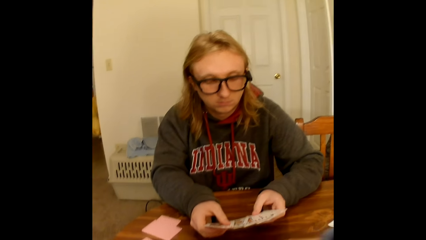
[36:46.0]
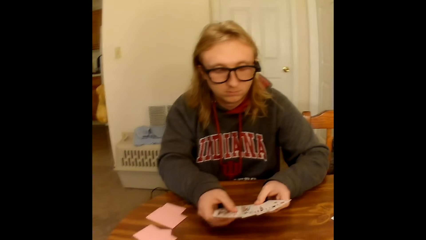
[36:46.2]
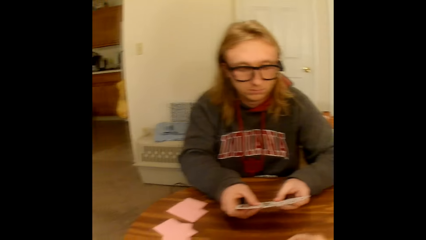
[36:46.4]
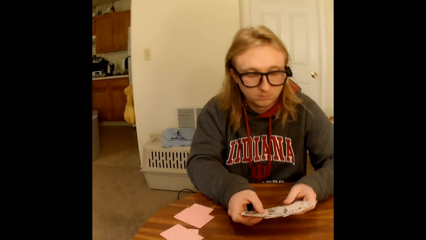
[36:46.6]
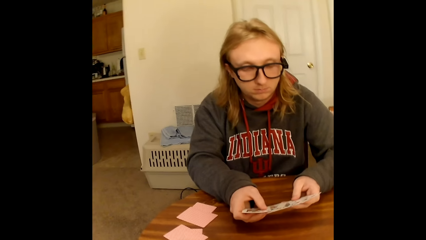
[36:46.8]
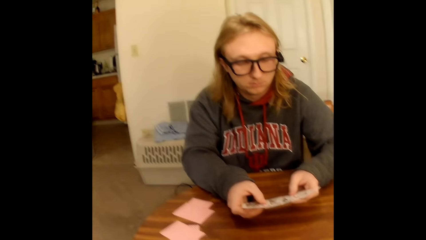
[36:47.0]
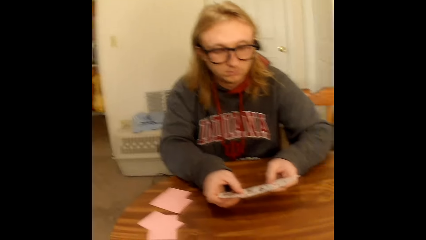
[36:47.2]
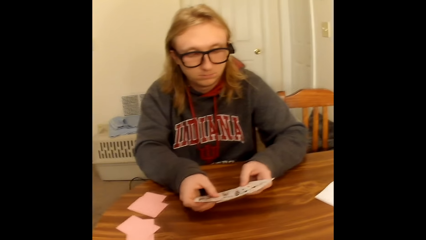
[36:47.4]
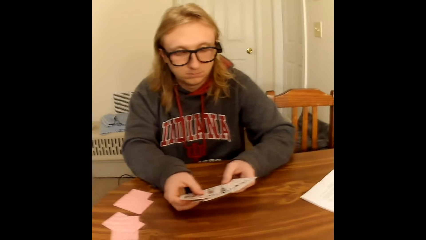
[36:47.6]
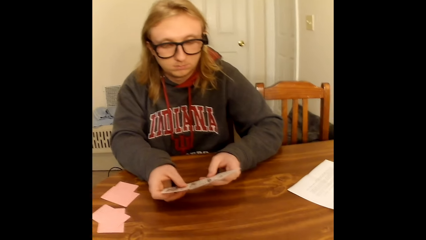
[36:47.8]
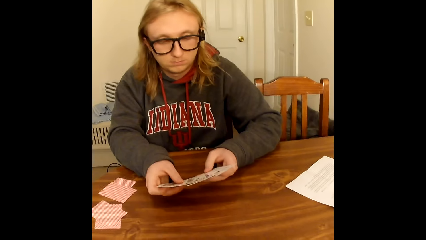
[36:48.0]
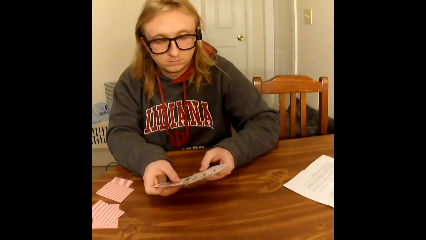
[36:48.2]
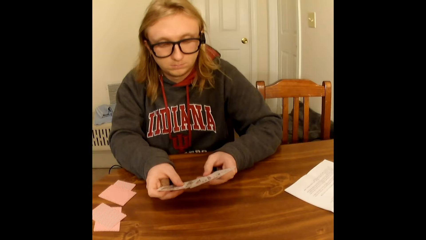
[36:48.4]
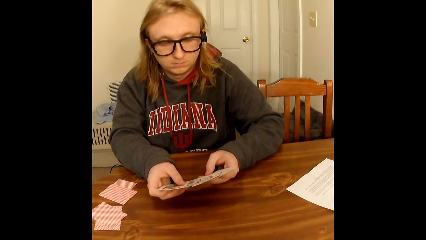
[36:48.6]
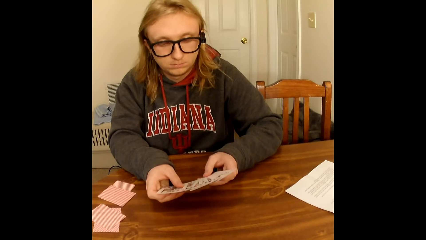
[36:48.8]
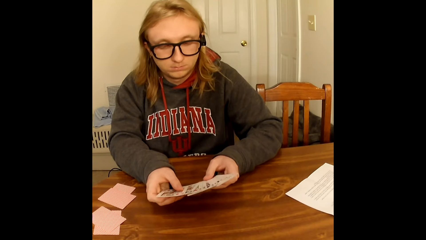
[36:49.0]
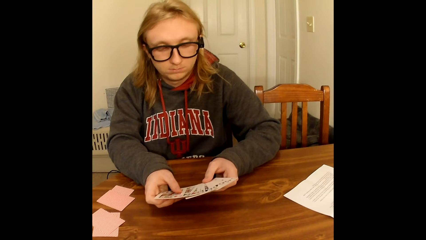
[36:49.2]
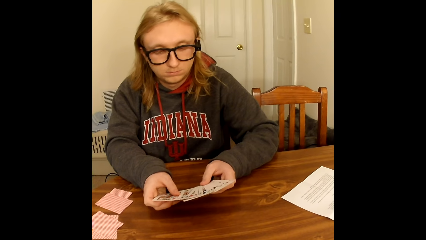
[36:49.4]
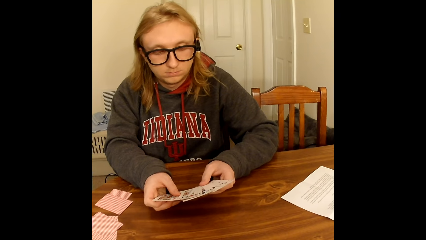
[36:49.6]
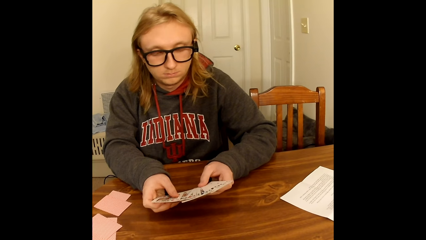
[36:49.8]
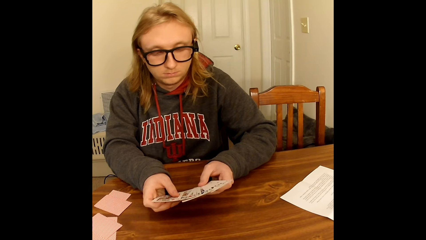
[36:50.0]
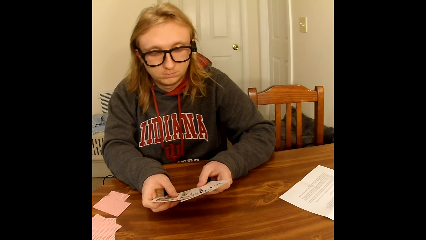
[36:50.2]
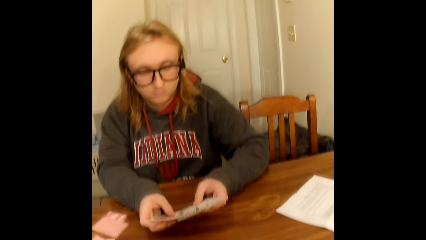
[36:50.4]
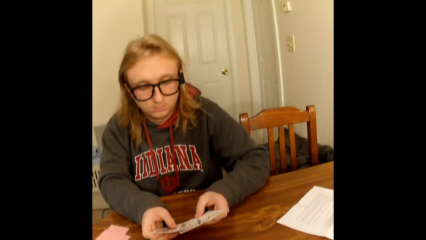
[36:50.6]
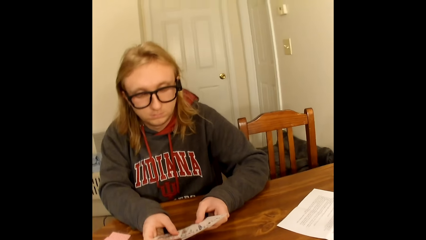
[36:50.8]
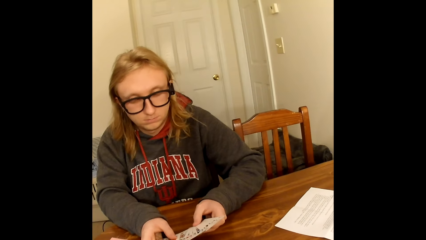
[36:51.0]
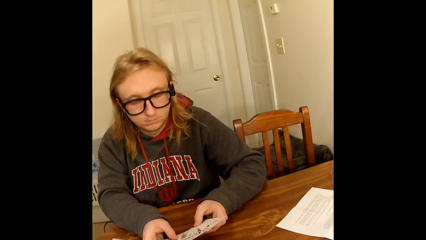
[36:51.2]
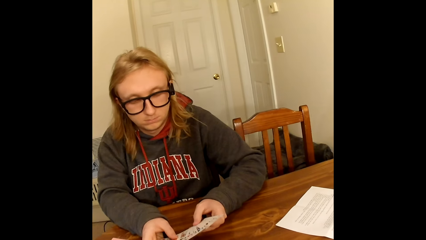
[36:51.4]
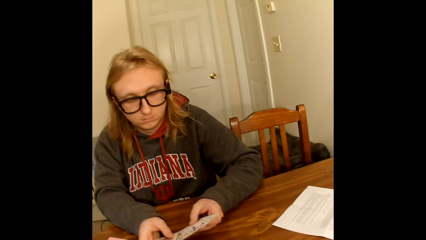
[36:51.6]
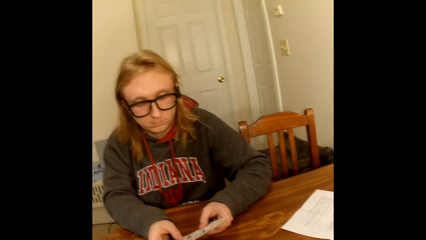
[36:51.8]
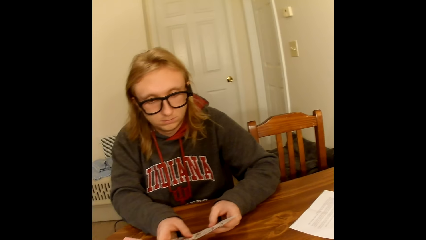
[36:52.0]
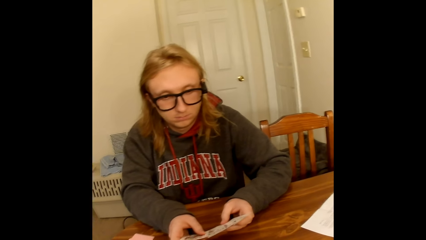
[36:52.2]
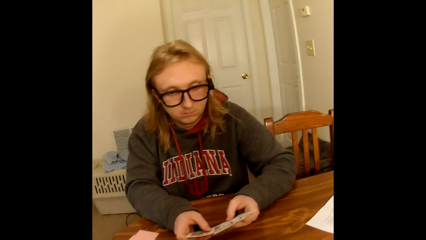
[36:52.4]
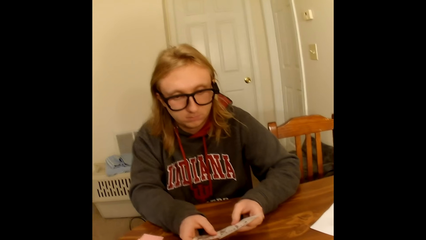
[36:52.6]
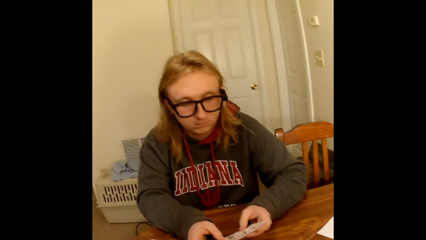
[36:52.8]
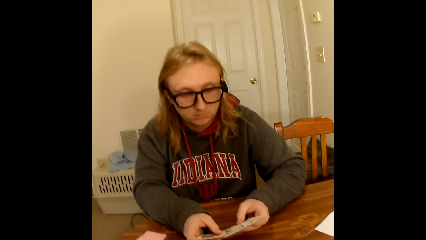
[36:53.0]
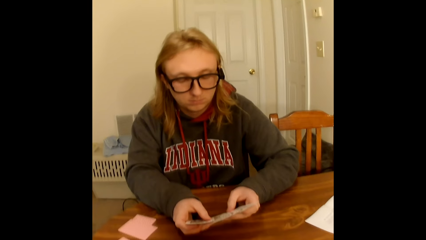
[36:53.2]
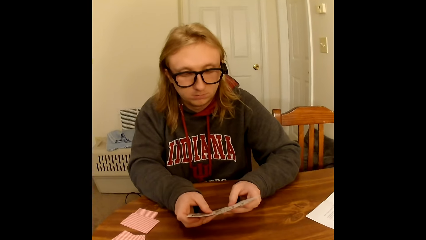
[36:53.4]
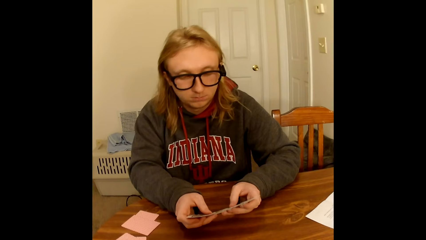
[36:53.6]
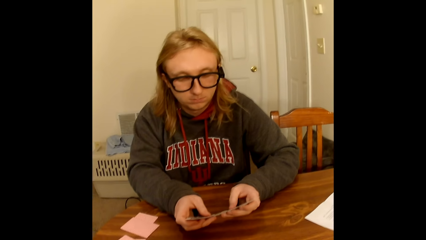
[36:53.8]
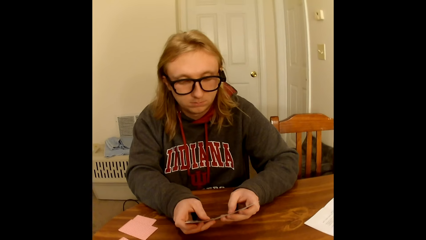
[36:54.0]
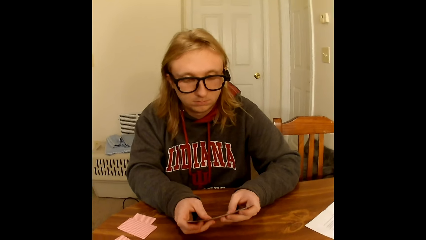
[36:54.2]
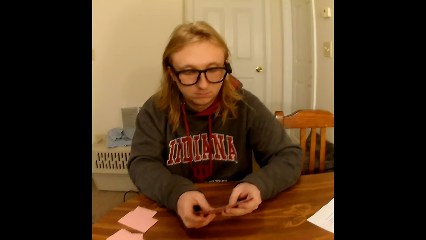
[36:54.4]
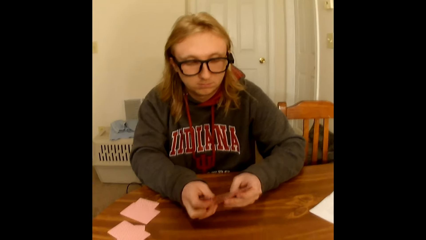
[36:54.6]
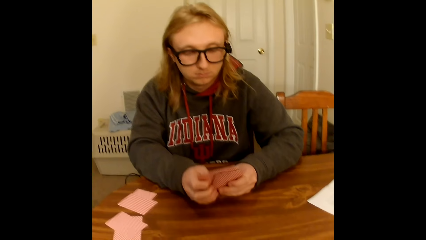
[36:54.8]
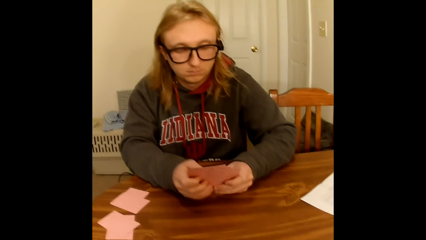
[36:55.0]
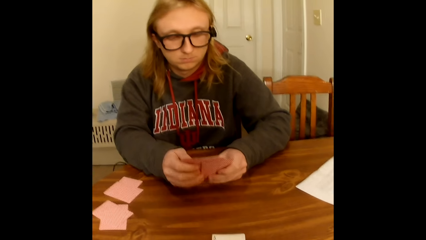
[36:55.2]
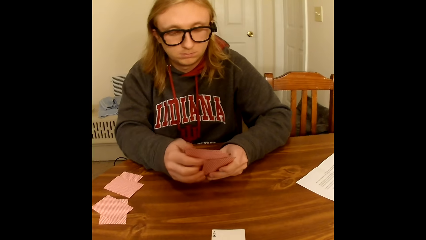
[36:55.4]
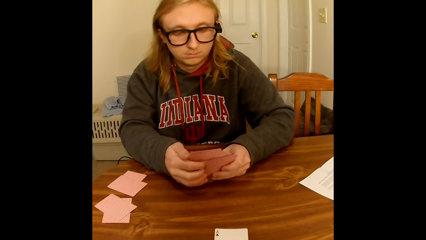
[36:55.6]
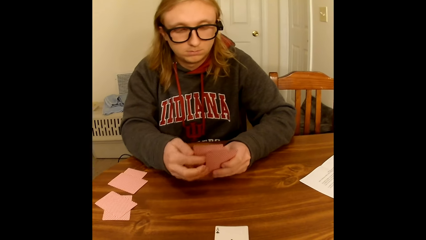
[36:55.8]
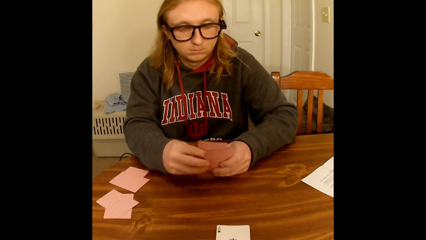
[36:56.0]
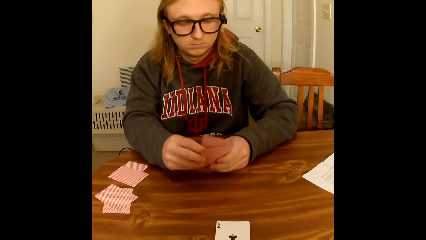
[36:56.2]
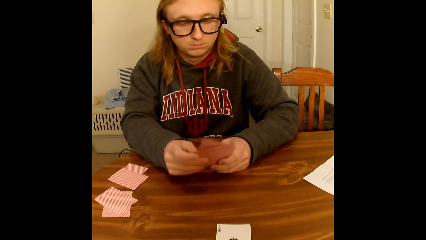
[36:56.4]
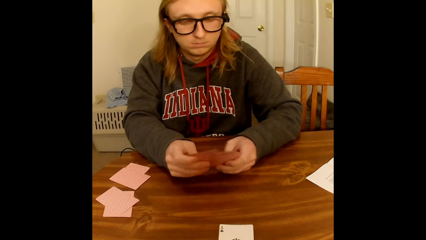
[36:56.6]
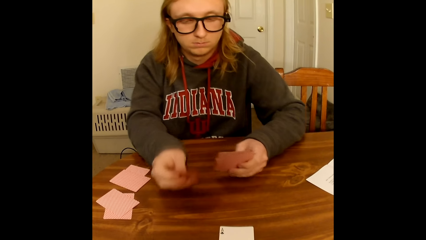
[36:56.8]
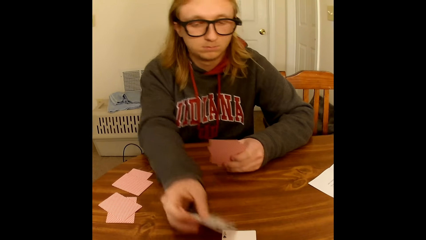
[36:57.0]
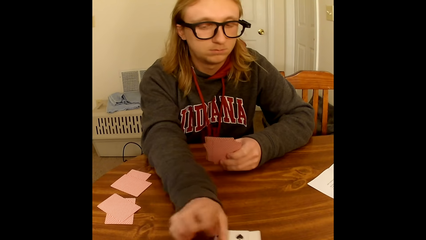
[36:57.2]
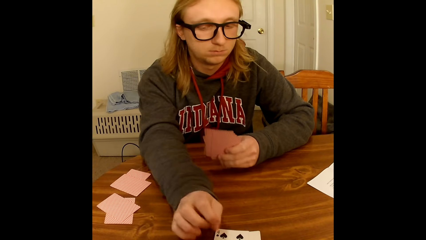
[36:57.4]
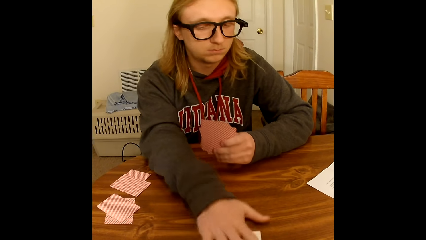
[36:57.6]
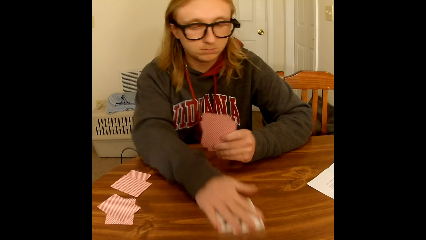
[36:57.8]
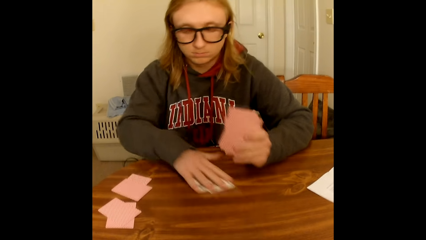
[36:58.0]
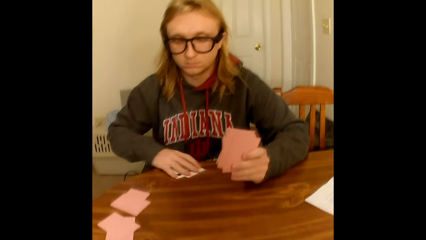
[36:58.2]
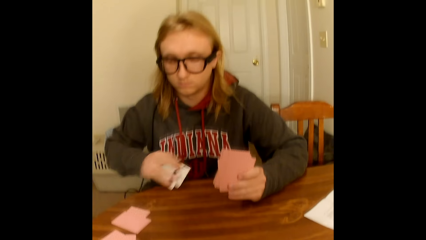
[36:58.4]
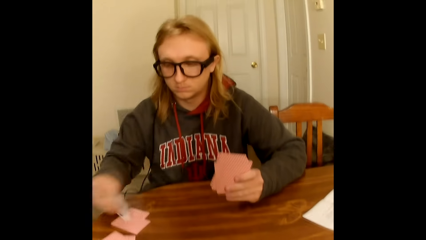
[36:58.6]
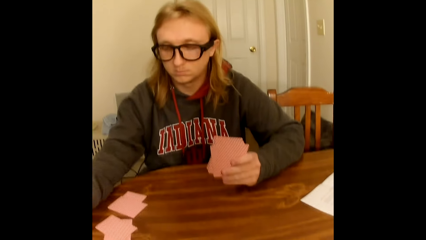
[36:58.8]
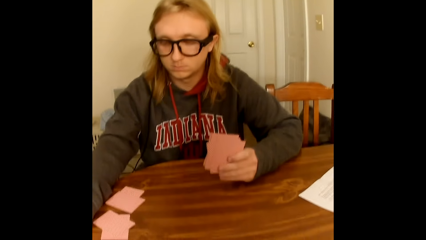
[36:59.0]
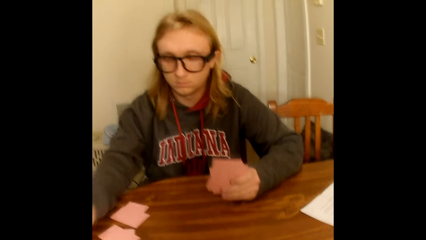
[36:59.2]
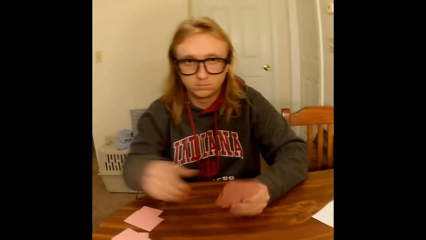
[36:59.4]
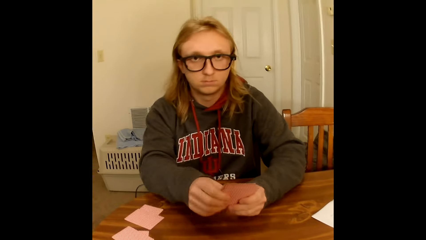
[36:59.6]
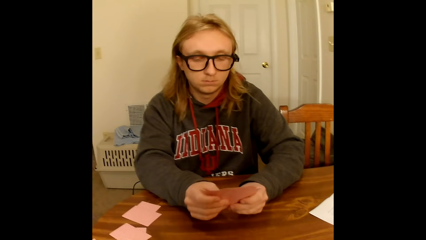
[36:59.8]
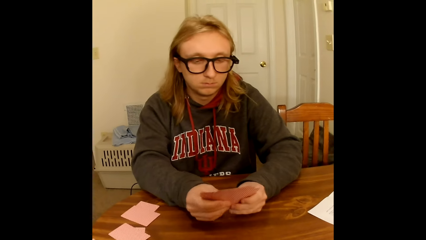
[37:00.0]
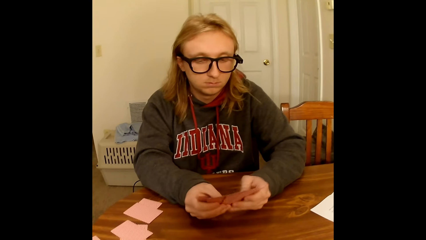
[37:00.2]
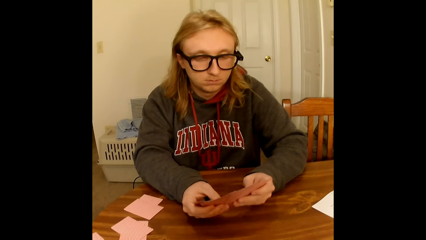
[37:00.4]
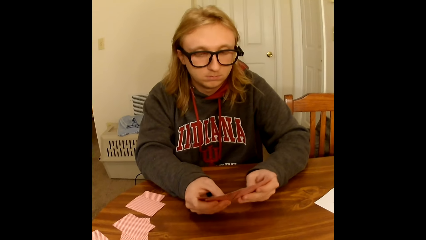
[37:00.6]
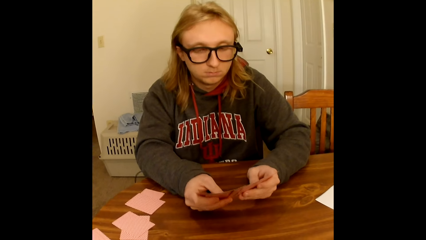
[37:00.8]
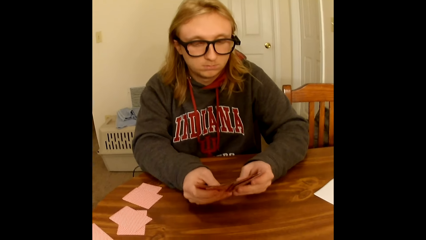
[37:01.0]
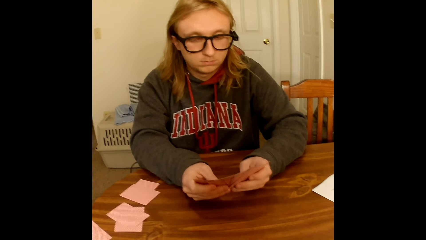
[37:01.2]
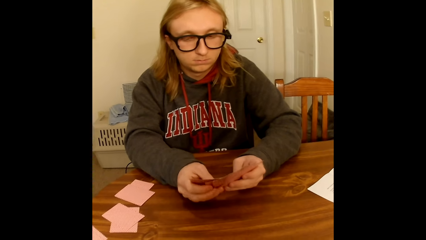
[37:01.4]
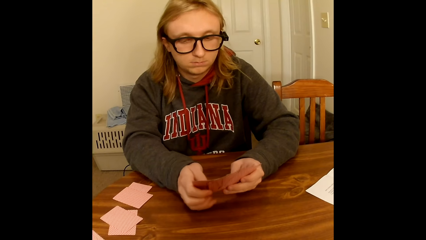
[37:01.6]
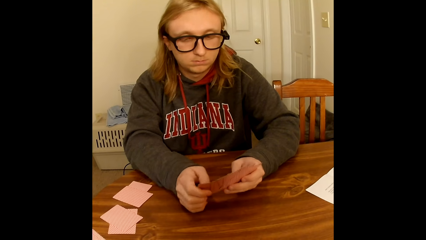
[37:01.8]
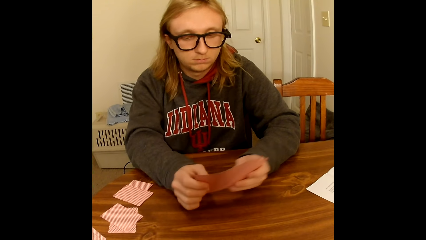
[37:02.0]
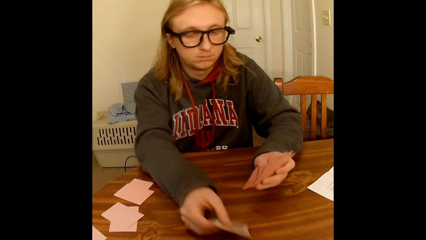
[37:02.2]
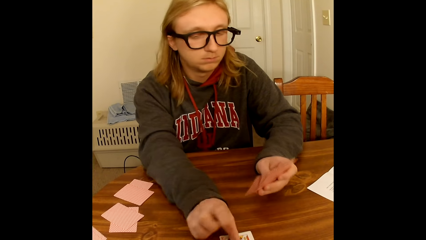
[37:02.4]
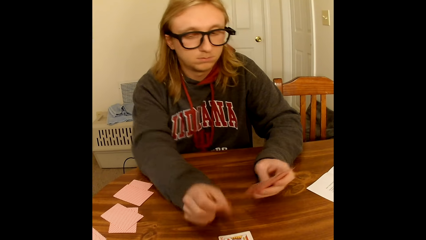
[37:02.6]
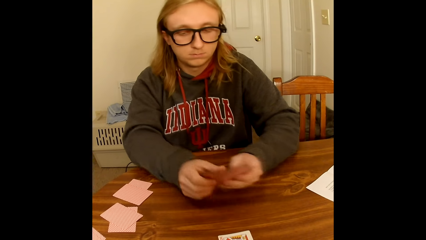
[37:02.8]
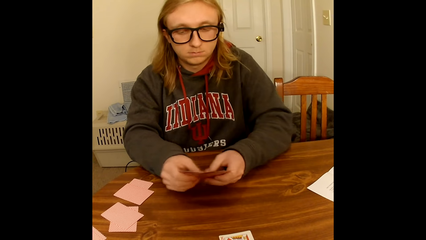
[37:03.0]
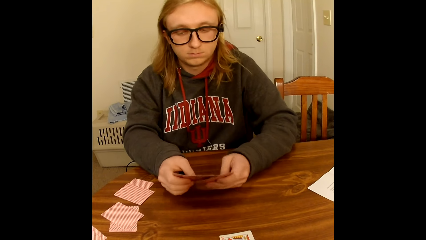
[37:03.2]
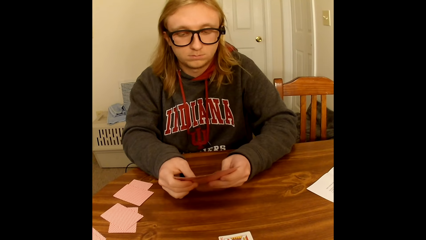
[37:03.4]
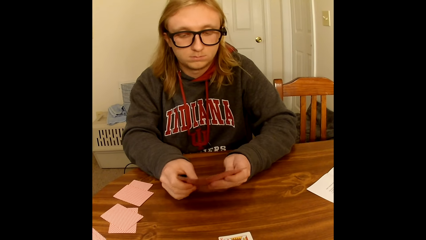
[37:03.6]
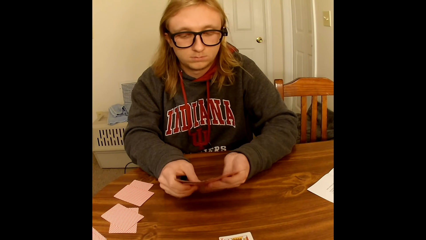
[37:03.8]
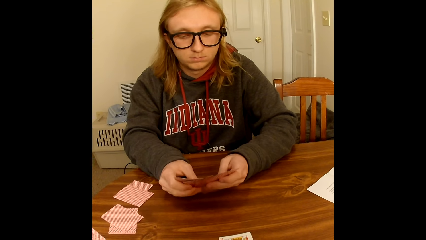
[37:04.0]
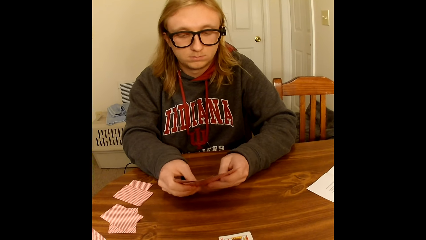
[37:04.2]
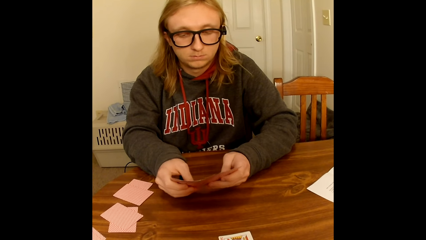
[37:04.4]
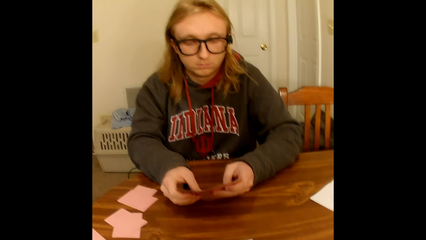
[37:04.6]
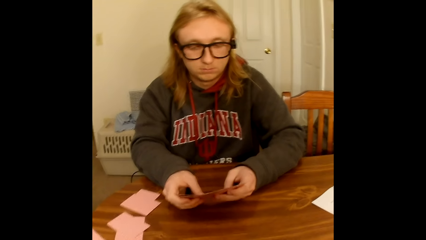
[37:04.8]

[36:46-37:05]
The camera wearer moves their hands. A man holds playing cards face up to him with both hands. The man picks a playing card from the playing cards in his hands with his right hand and places the playing card in his right hand face down on a face up playing card on the table. The man takes two face up playing cards from the table with his right hand and places the playing cards in his right hand face down on the table. The man holds playing cards face up to him with both hands, spreads the face up playing cards in both hands with both hands and looks through the cards in his hands. The man places a playing card face up on the table with his right hand, holds the playing cards face up to him with both hands and spreads the face up playing cards in both hands with both hands.
